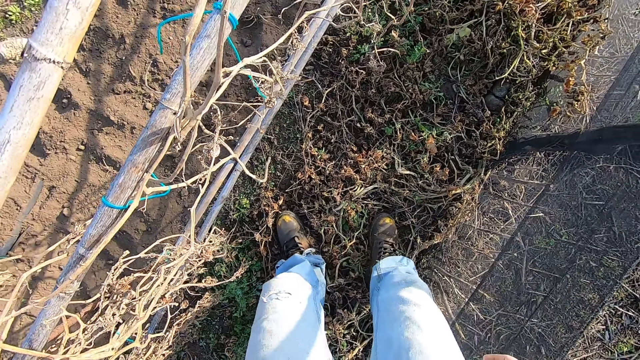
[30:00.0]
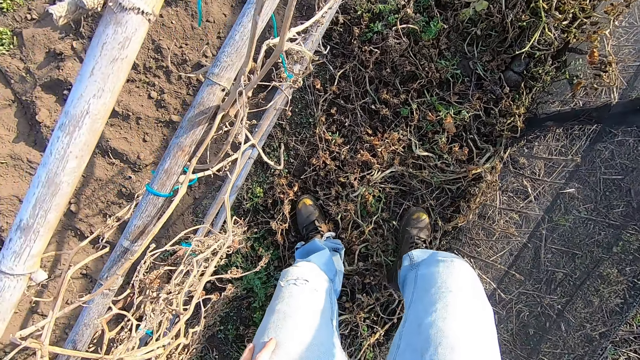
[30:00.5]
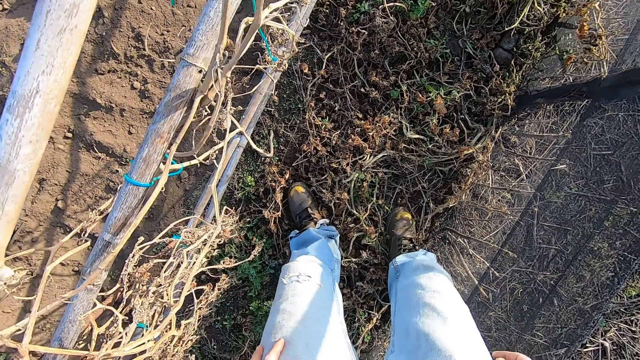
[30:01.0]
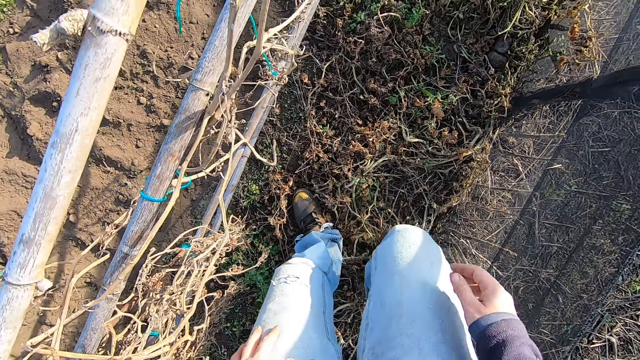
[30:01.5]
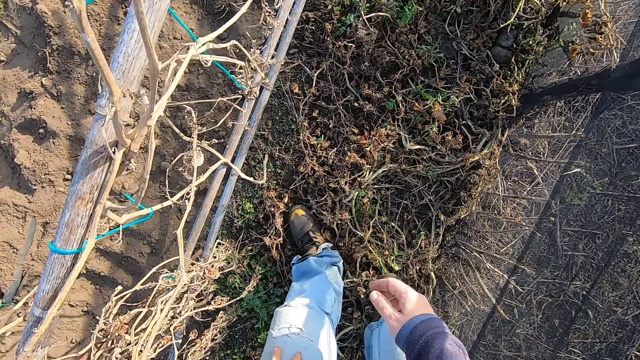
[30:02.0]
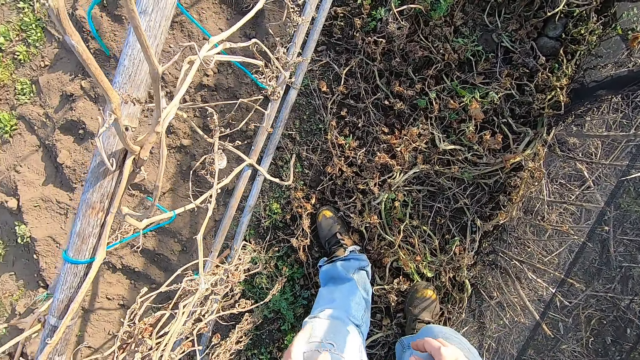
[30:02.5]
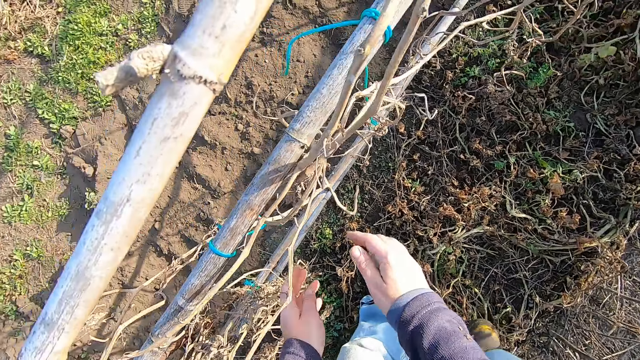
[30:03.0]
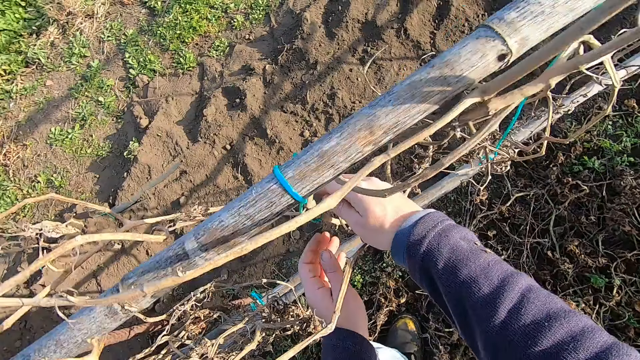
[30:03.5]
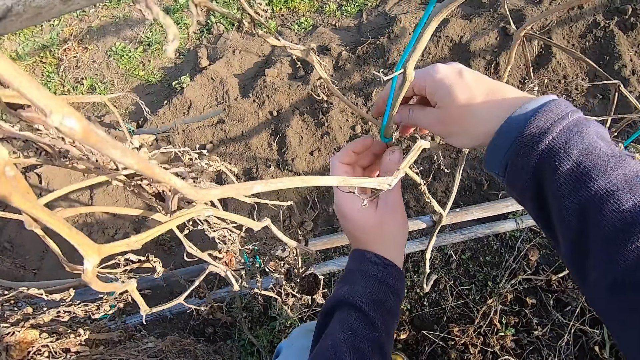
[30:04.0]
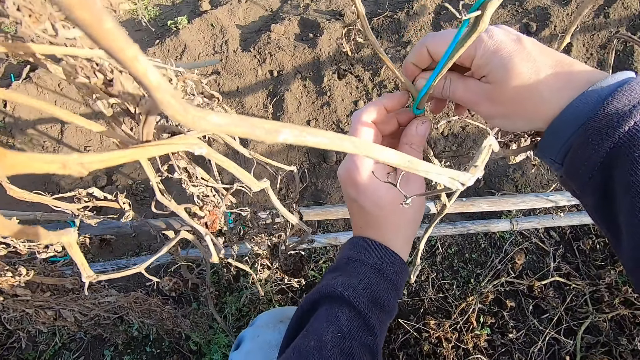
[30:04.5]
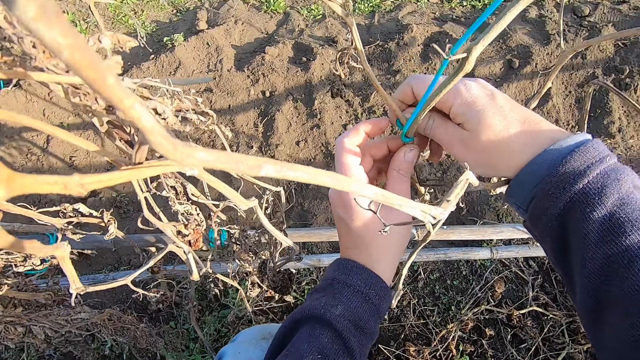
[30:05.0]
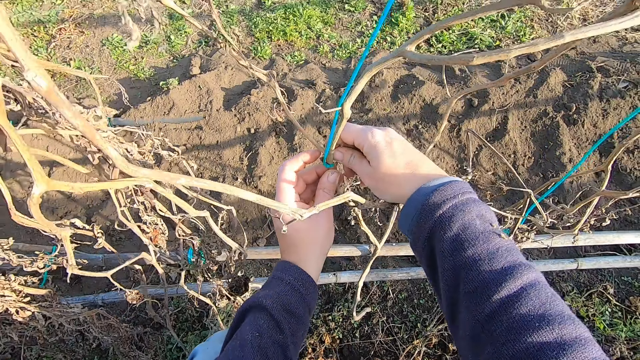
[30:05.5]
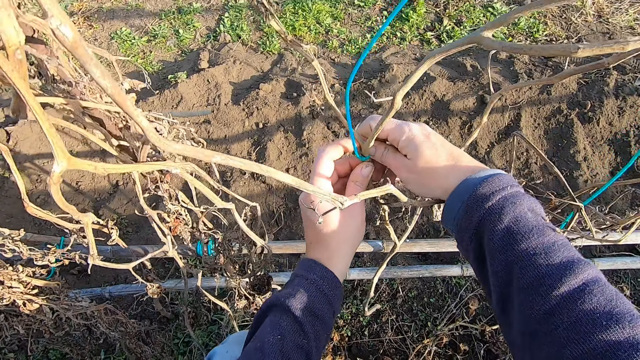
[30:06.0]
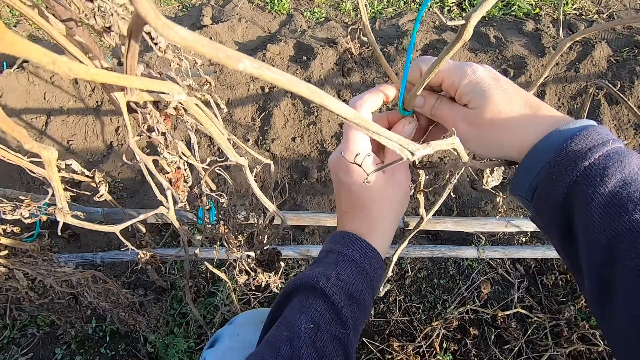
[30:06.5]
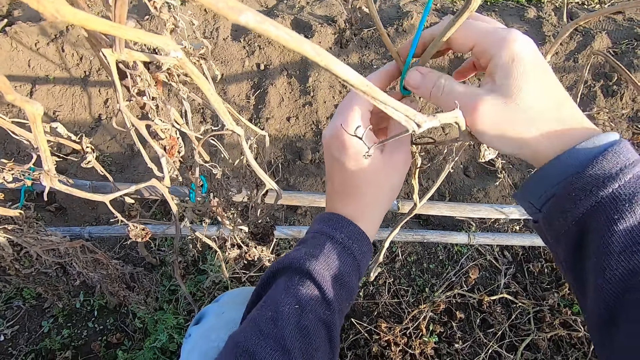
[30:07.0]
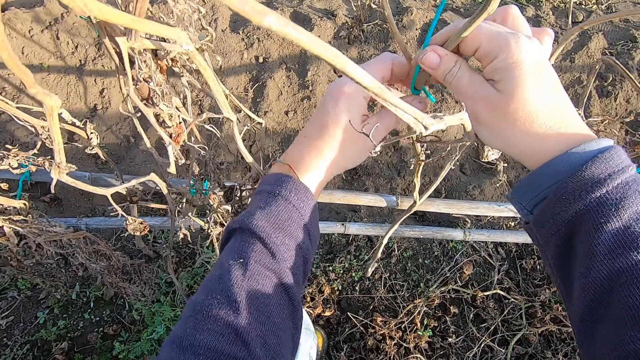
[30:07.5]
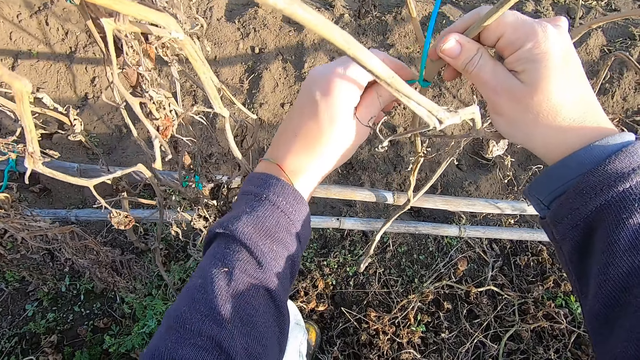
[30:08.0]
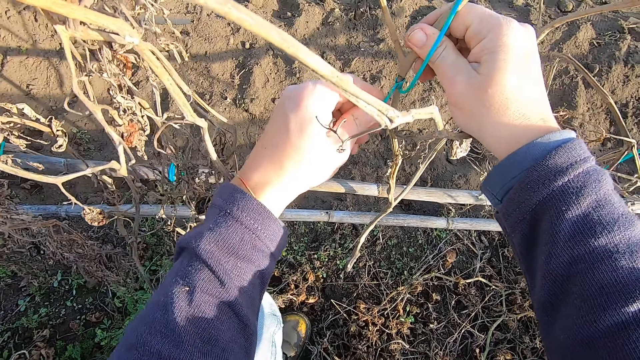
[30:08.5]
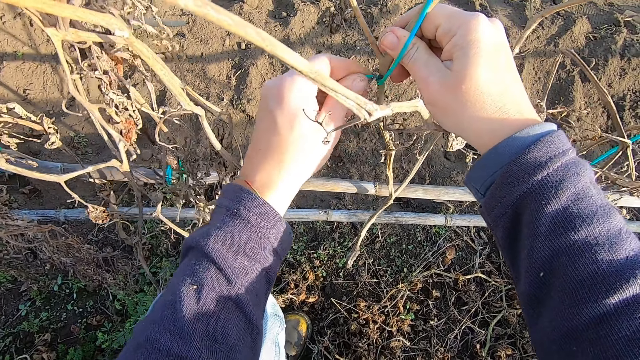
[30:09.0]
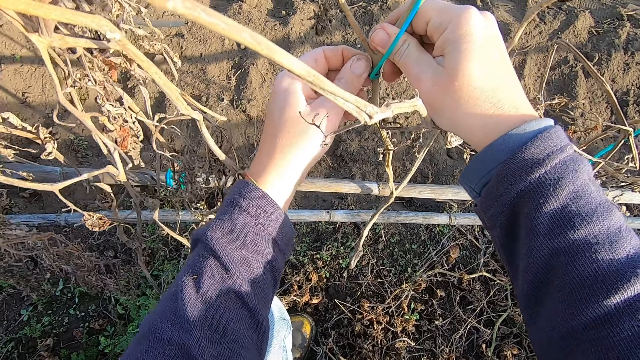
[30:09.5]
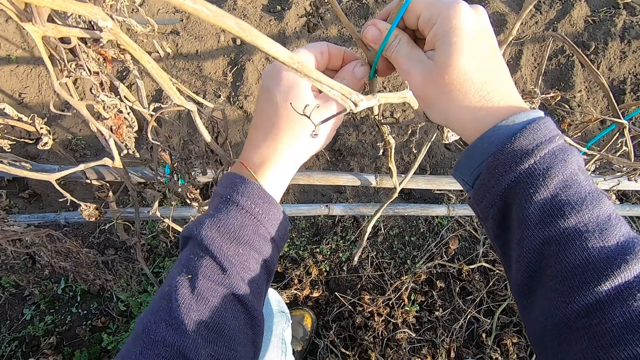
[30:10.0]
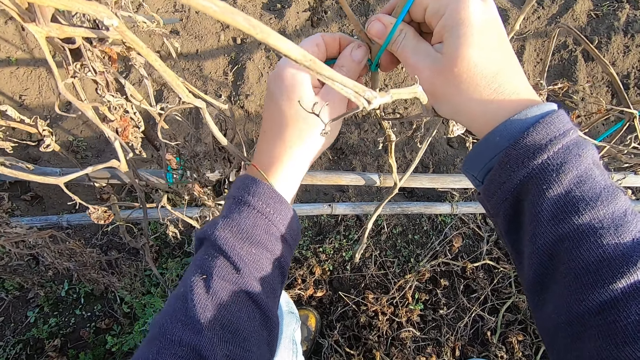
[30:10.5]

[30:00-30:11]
The camera wearer bends down. They untie a rope on a dry tomato stem.

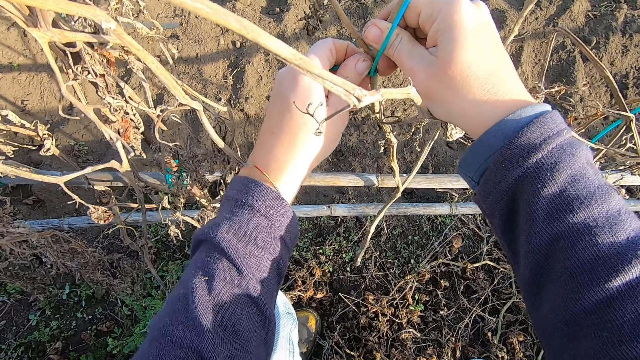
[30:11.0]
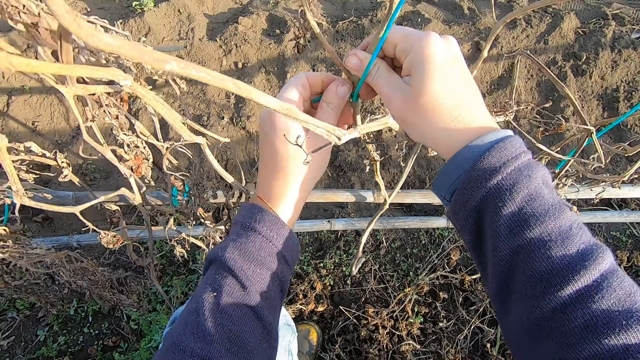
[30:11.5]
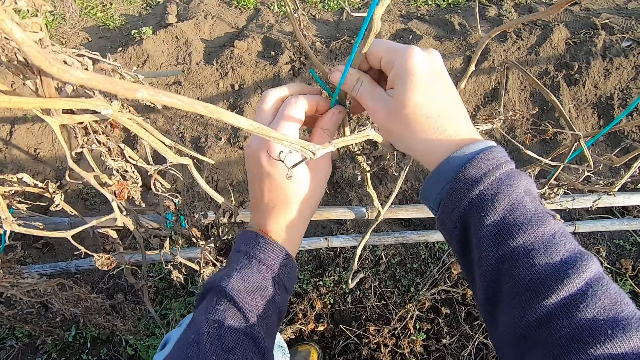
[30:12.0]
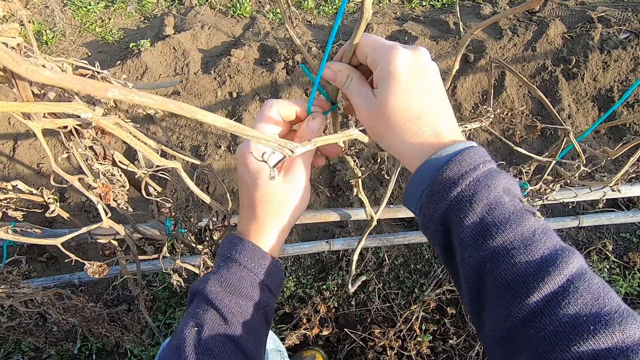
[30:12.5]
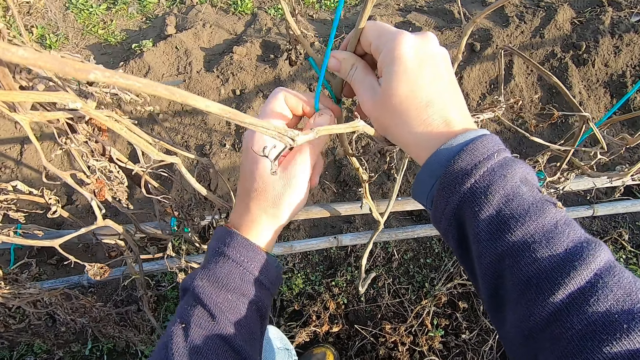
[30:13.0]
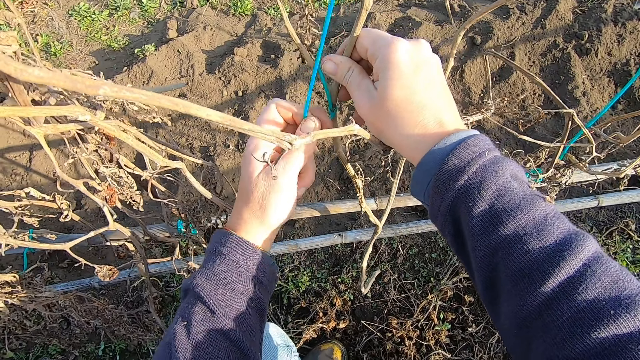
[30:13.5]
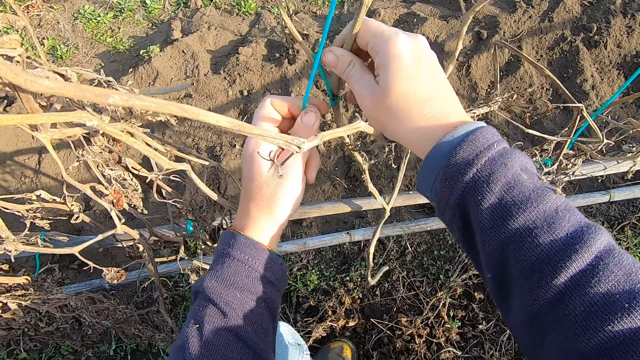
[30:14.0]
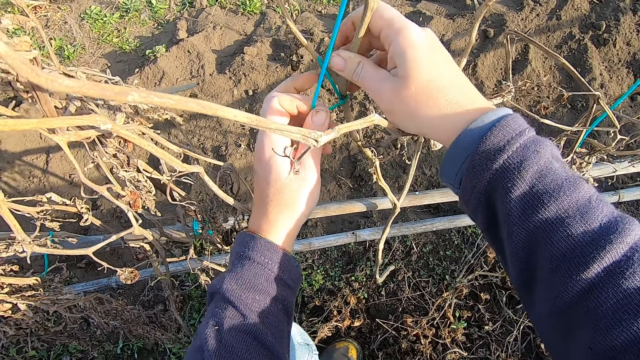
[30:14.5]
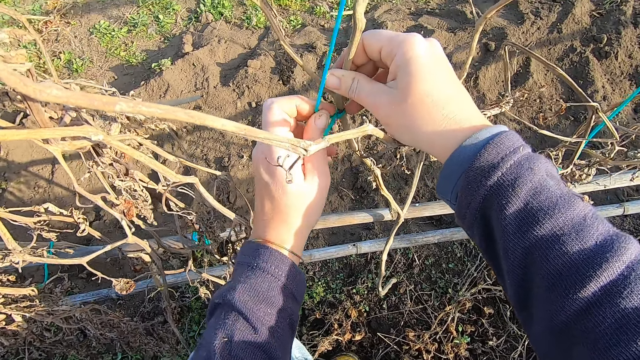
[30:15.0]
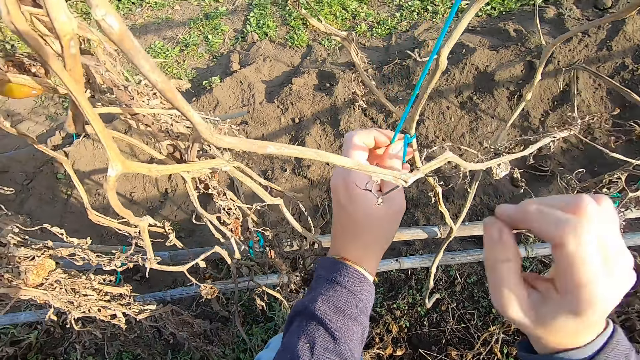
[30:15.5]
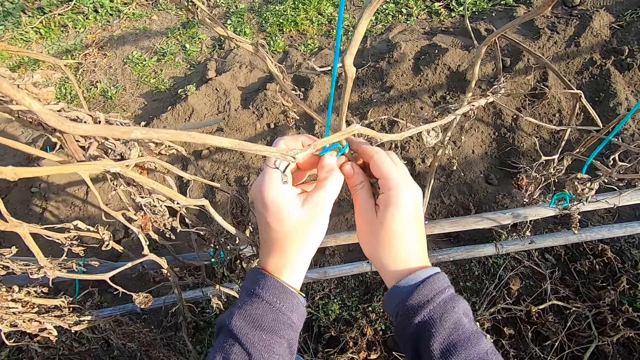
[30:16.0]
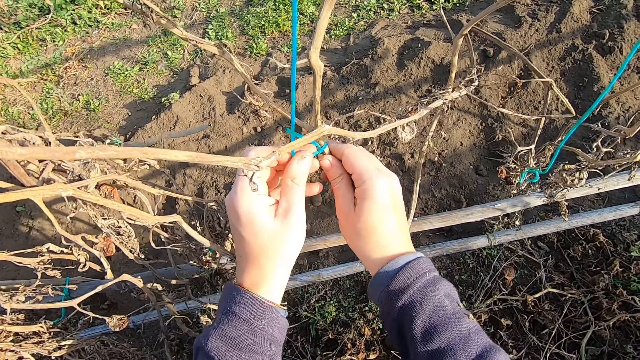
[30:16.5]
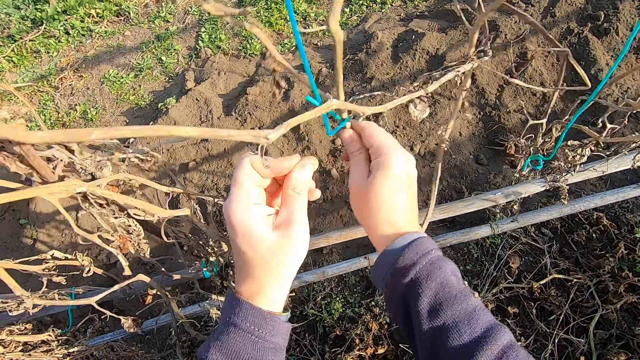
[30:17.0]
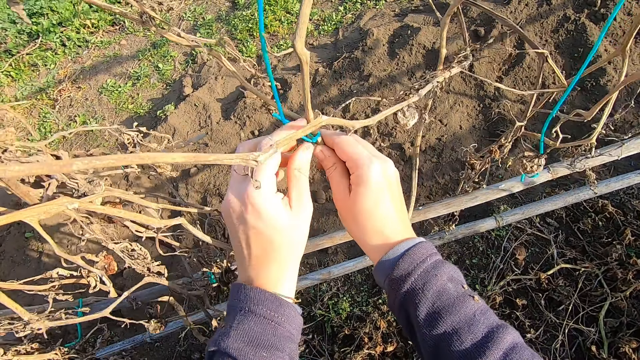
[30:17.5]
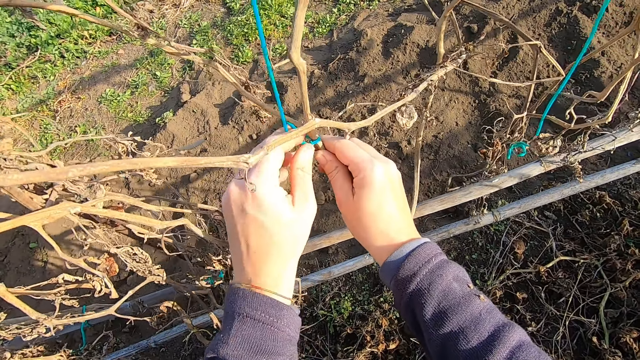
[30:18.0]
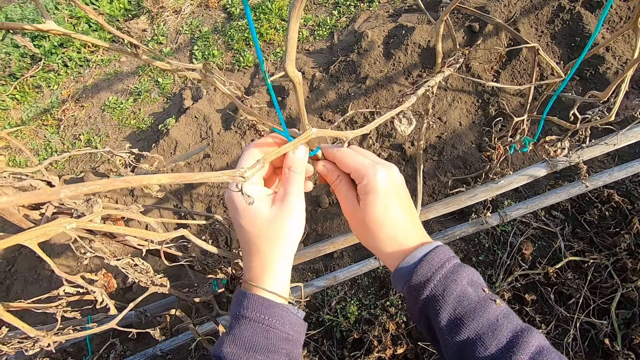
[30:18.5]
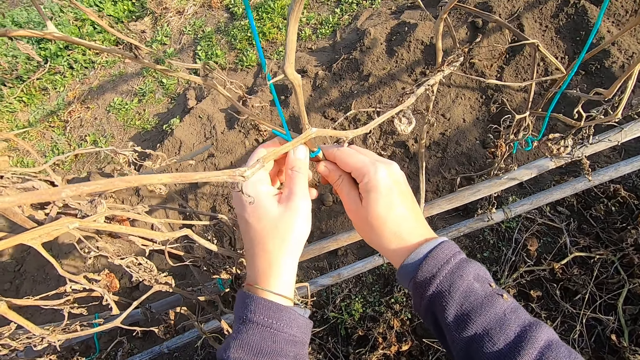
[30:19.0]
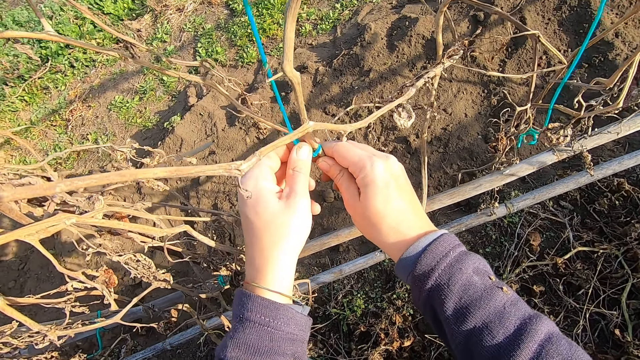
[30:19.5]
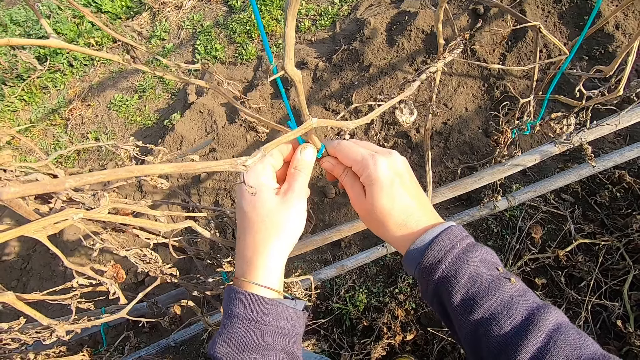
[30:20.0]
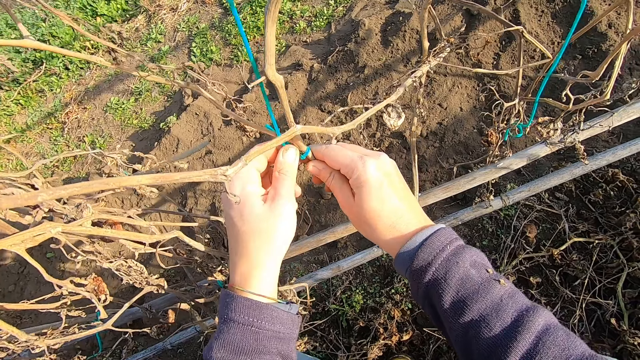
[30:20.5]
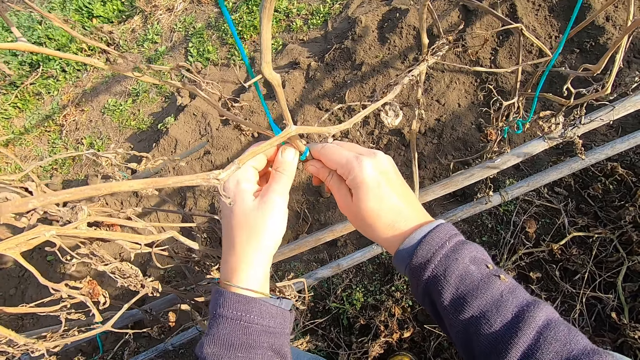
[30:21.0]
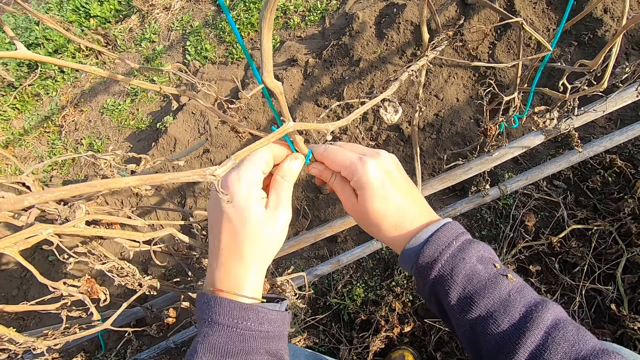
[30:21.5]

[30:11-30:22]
The camera wearer pulls a rope on a dry tomato stem.
